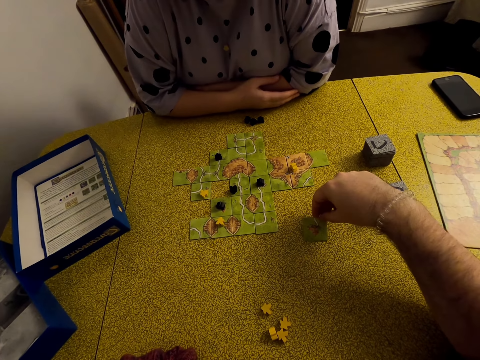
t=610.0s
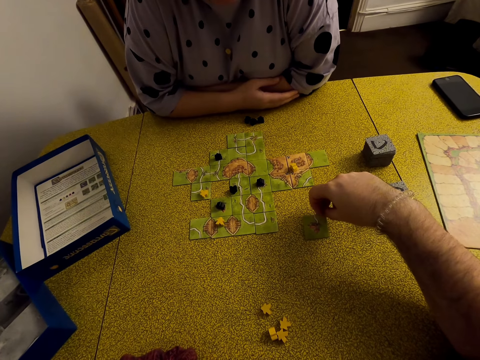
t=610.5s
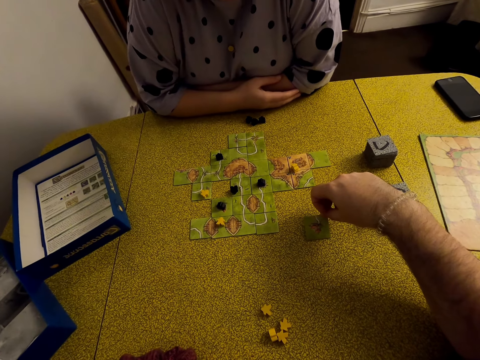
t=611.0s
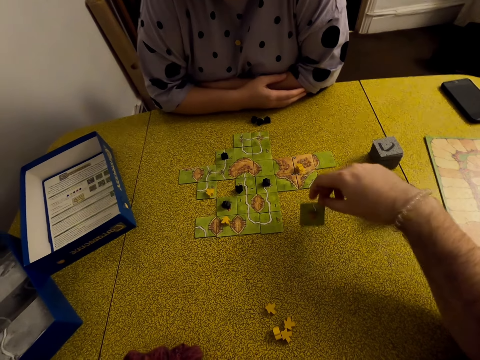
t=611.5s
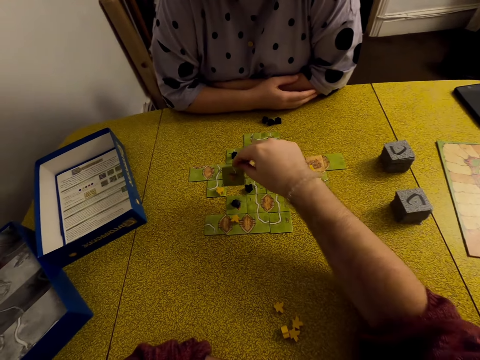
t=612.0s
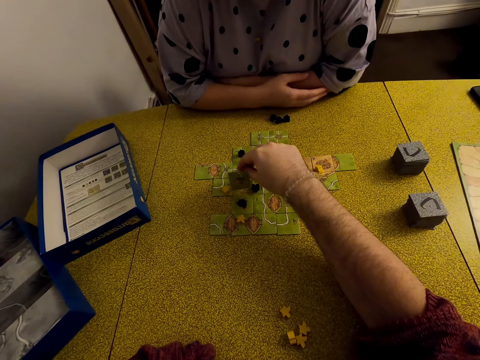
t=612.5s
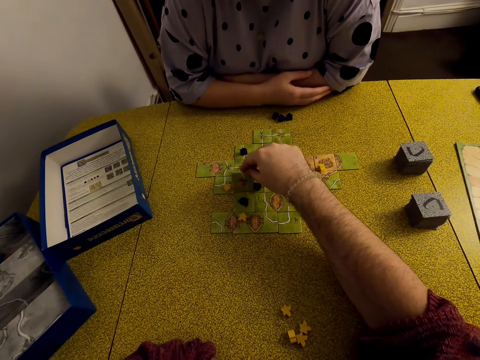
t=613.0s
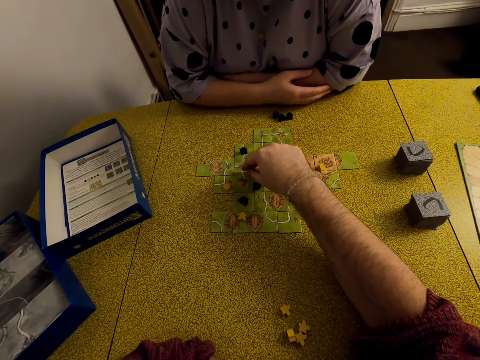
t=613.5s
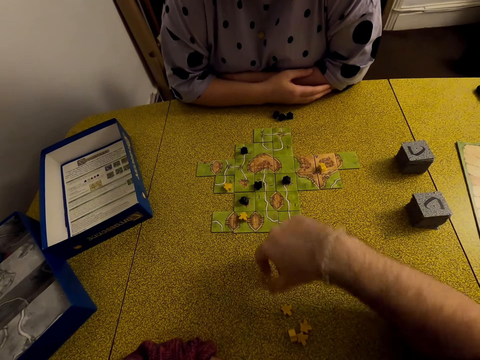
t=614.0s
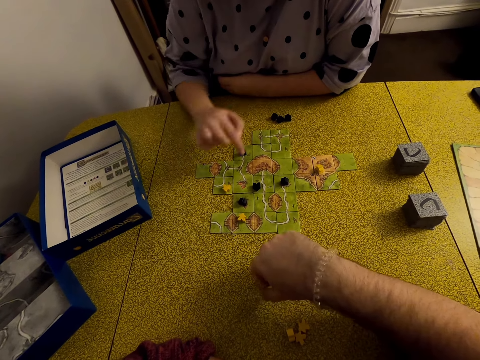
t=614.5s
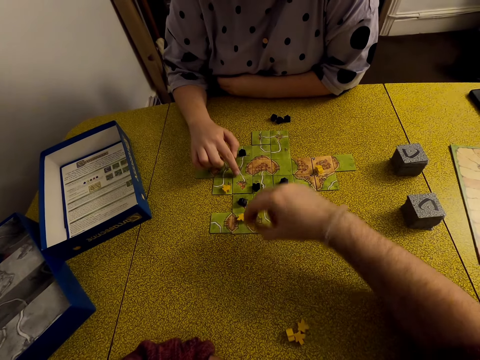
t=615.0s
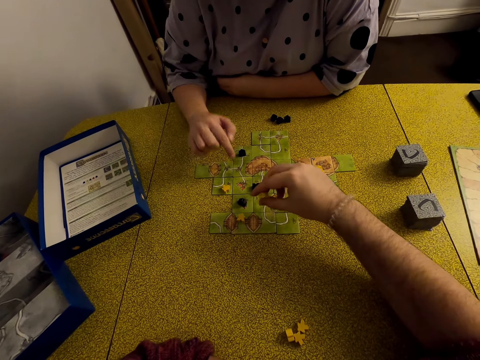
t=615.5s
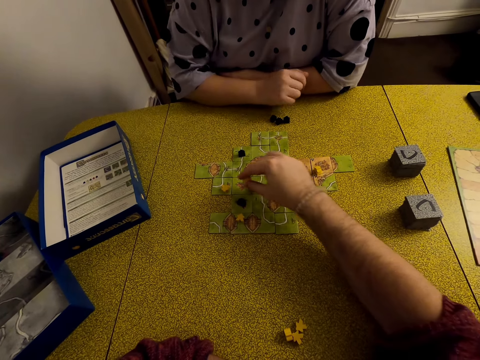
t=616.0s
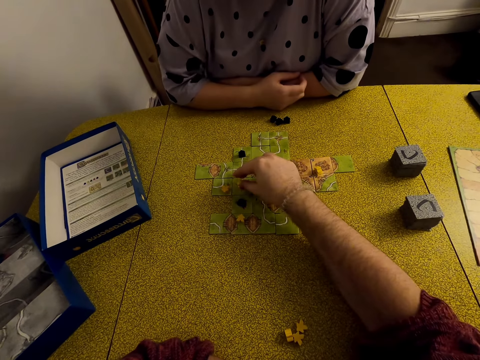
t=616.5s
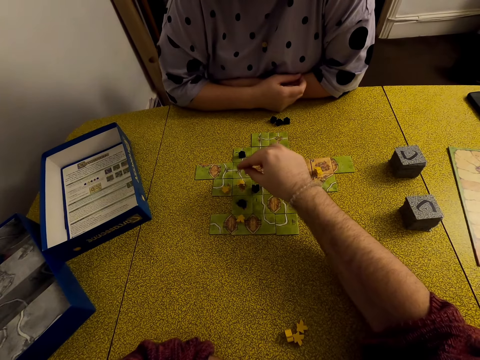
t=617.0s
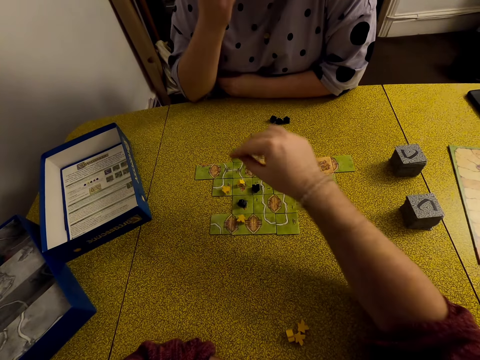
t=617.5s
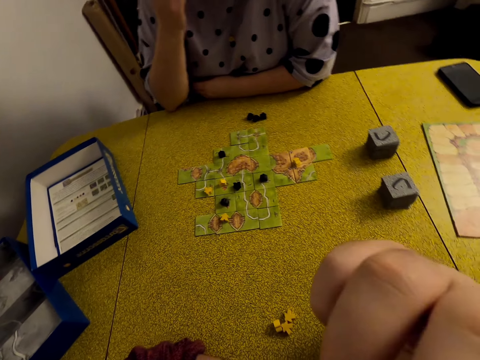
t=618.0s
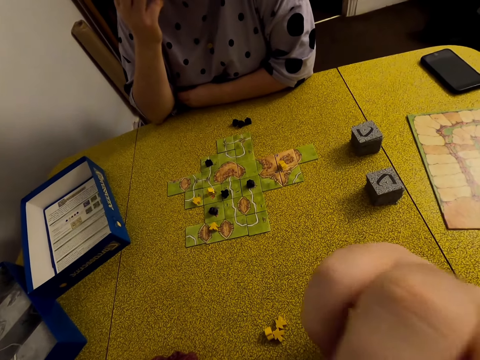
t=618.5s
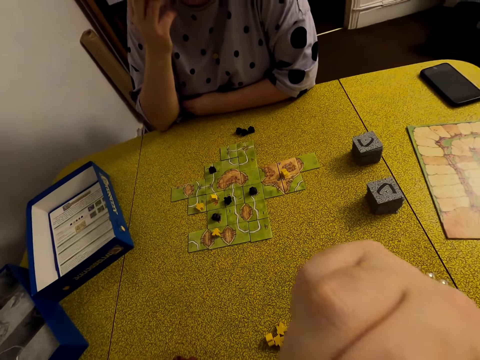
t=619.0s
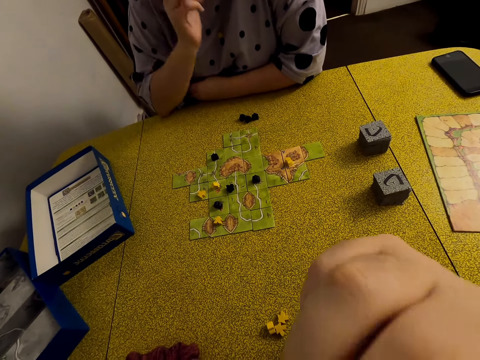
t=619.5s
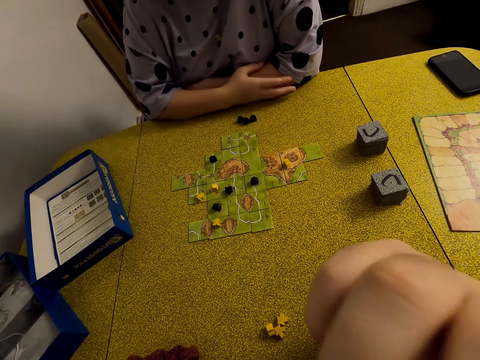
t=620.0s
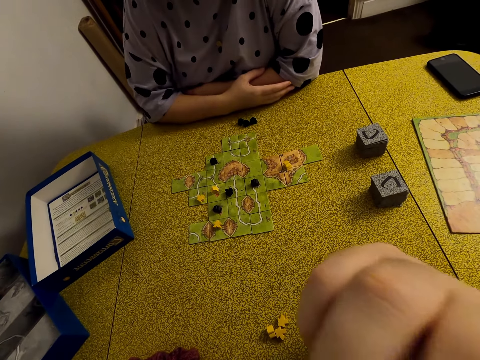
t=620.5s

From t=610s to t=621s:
The camera wearer plays a Carcassonne game with a tile. They put the card on the table. They play a Carcassonne game with a meeple. They put the meeple on the card. They touch their face.

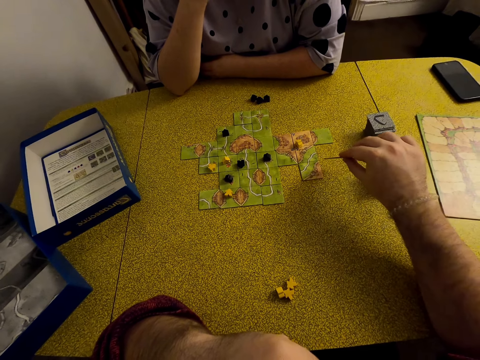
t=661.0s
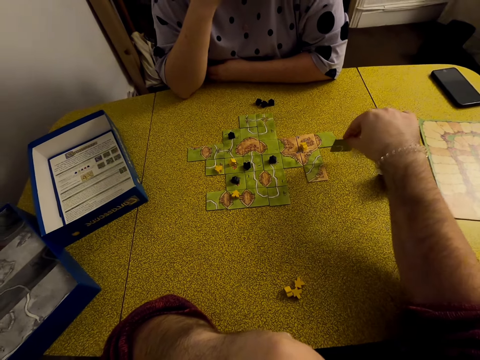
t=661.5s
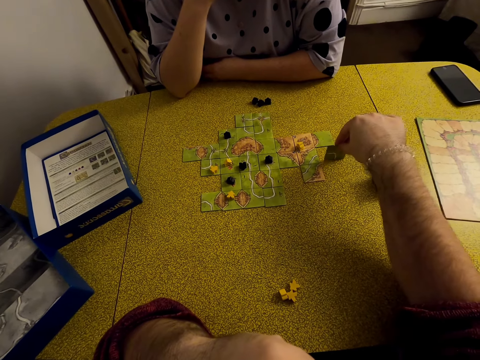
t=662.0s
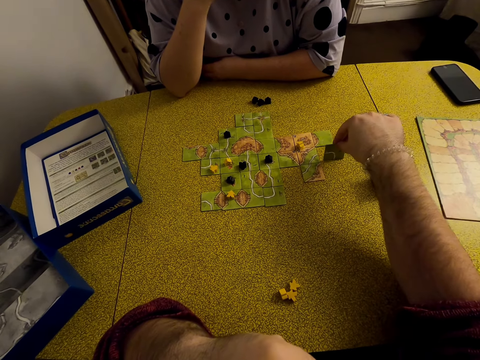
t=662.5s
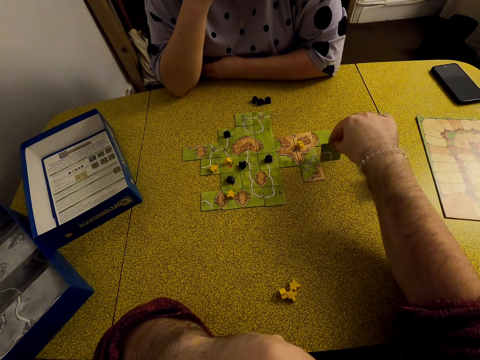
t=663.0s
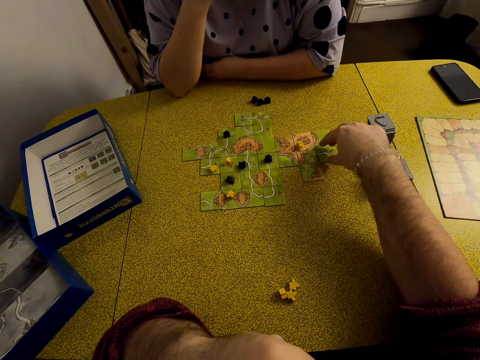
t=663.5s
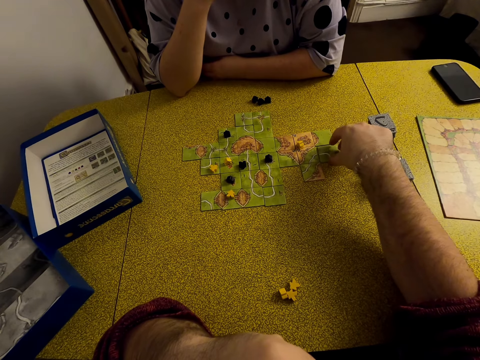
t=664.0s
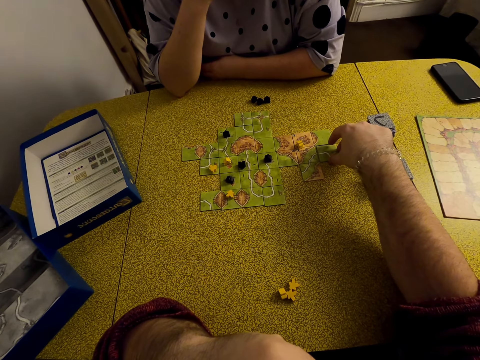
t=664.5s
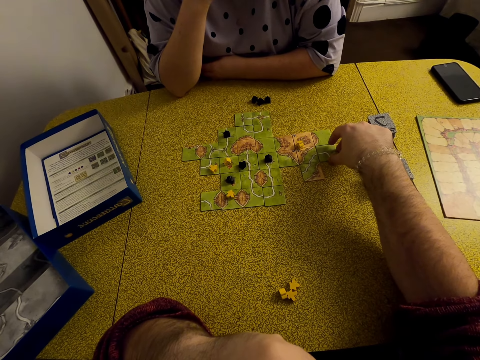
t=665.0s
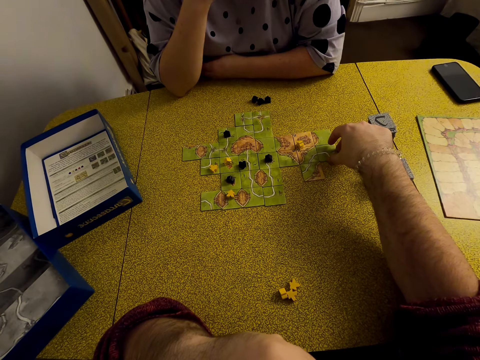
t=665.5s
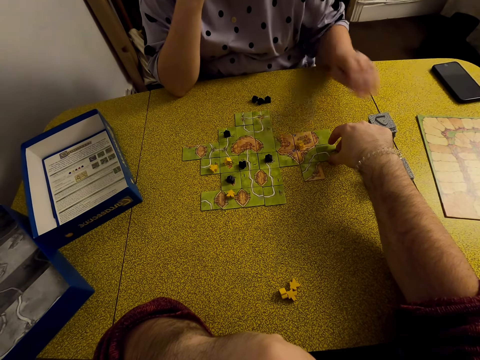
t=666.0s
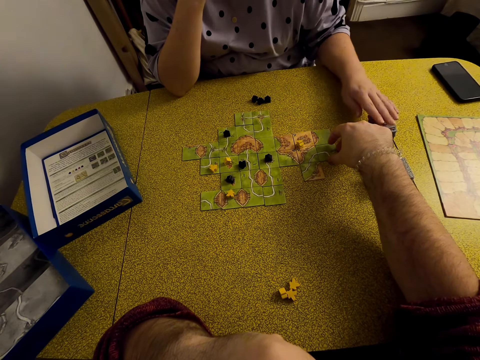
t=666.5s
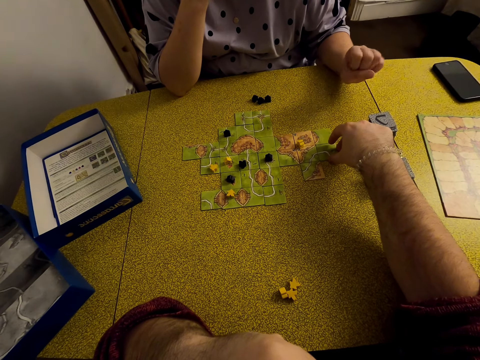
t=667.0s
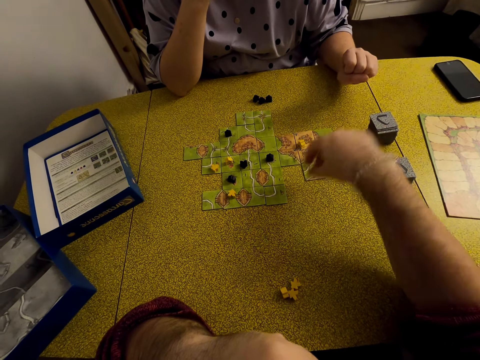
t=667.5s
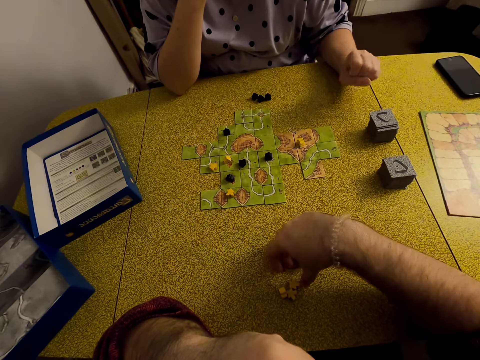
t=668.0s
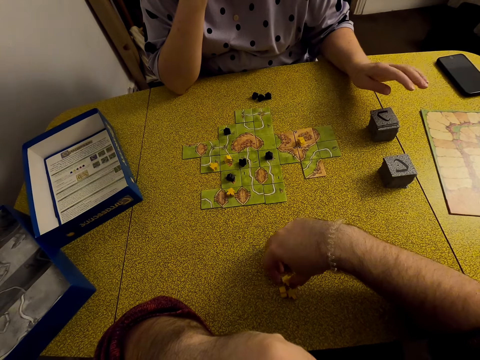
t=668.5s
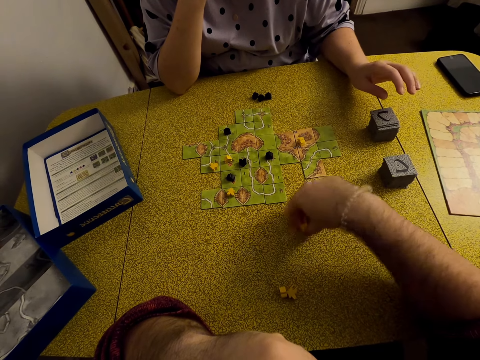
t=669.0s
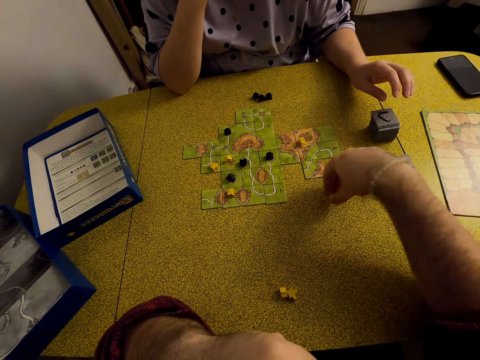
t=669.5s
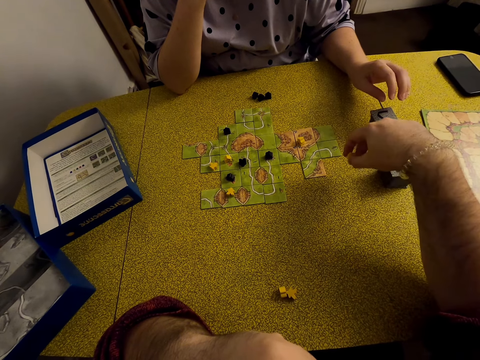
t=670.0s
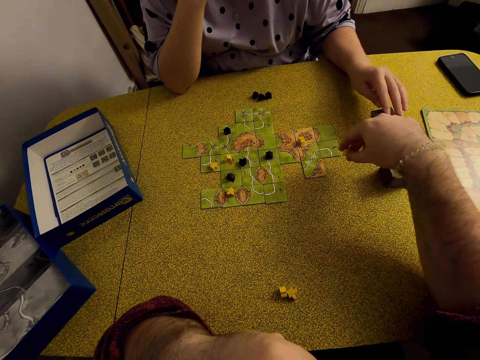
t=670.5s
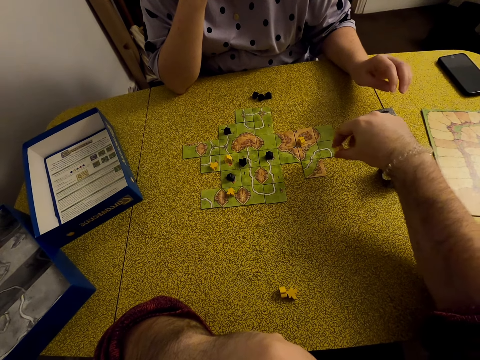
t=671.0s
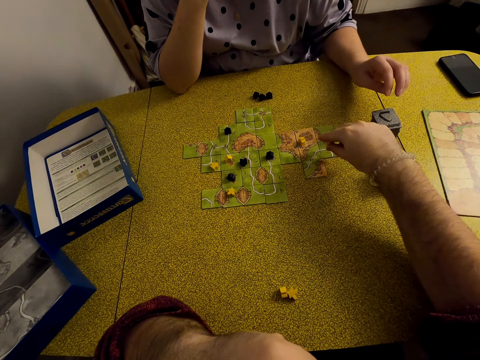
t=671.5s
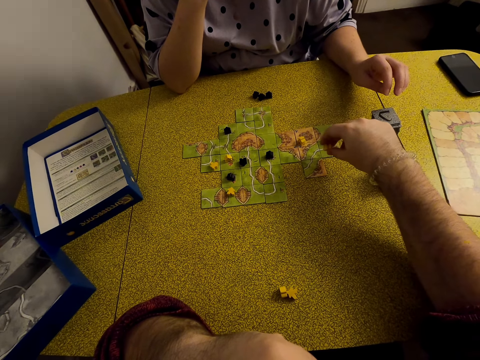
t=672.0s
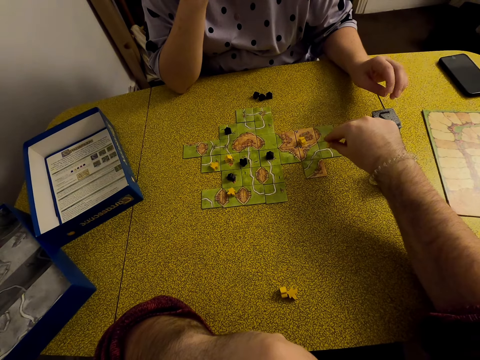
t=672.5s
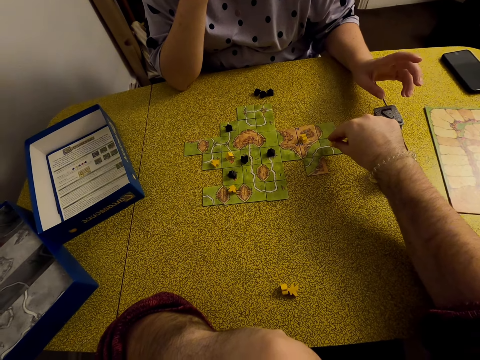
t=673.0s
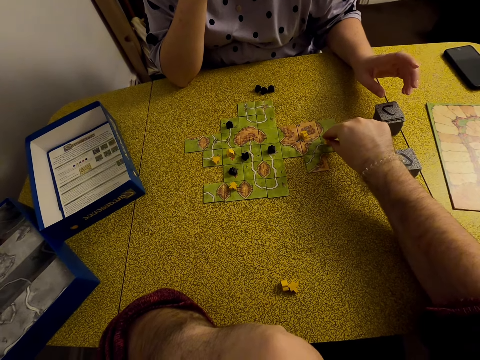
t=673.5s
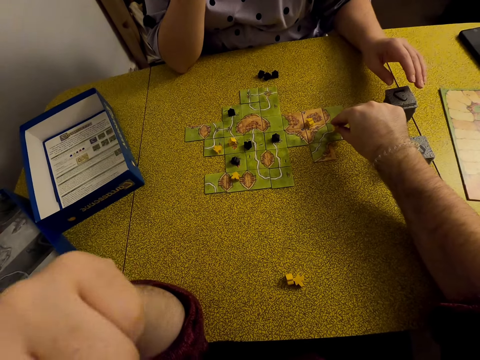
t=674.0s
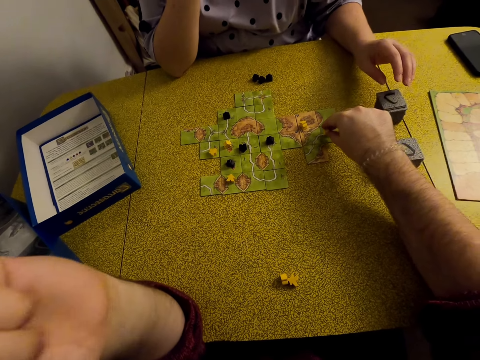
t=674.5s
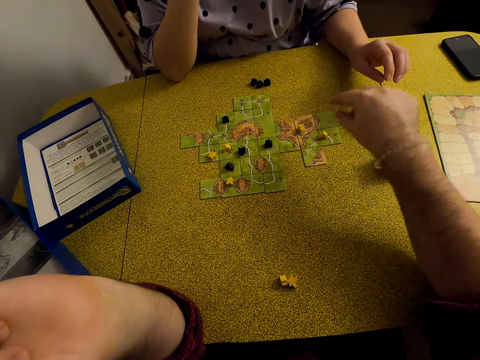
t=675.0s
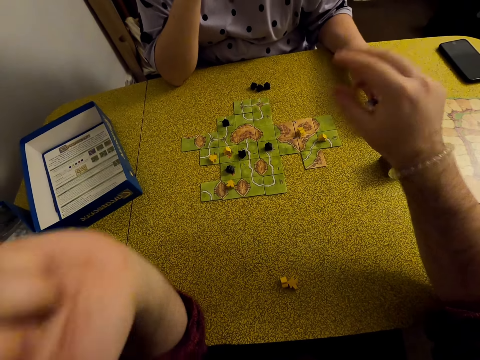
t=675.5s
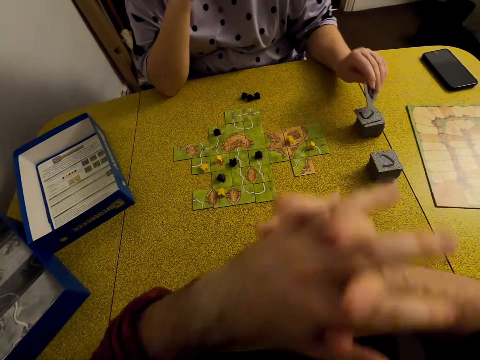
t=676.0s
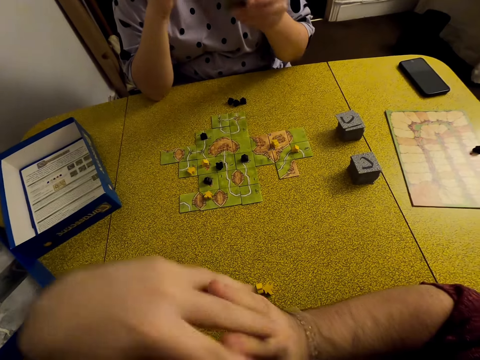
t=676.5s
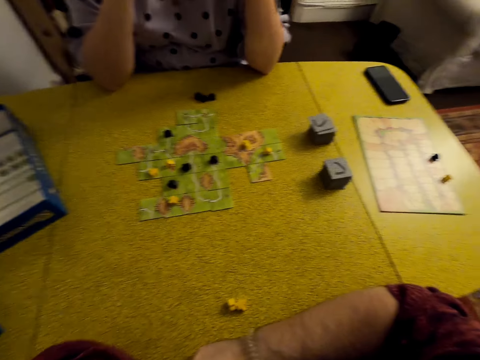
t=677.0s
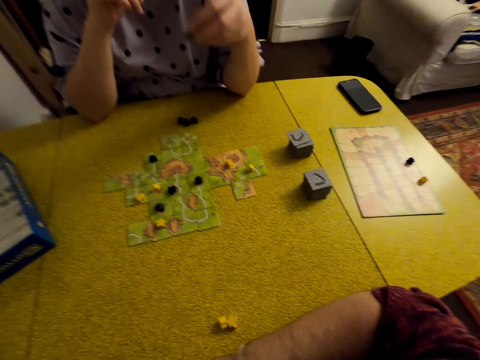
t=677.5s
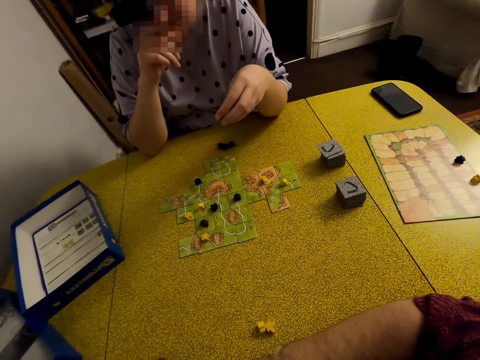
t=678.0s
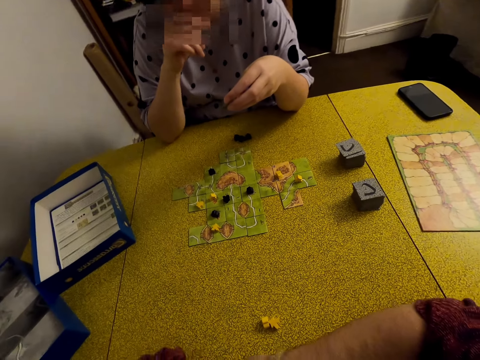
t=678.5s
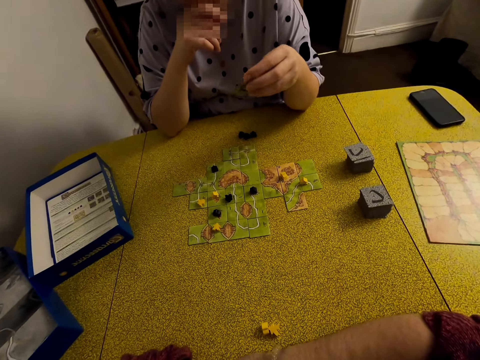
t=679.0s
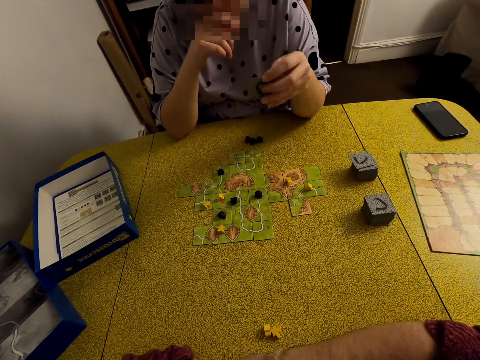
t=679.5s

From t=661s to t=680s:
The camera wearer plays a Carcassonne game with a tile. They put the meeple on the card. They play a Carcassonne game with the meeple. They move the meeple. A lady picks up a tile. The lady holds the tile.
